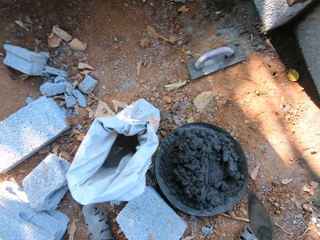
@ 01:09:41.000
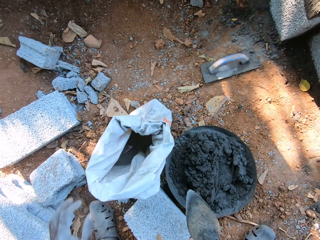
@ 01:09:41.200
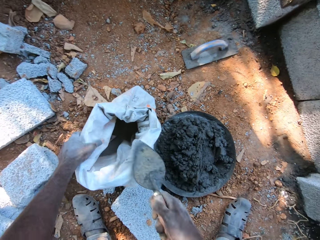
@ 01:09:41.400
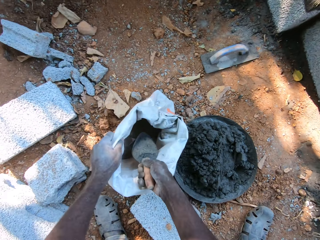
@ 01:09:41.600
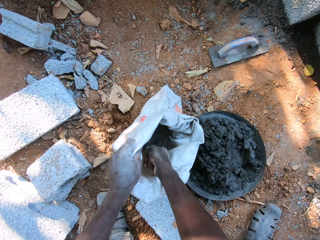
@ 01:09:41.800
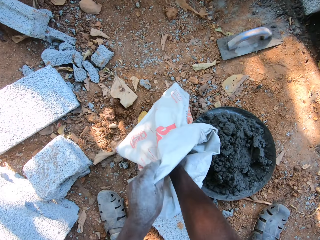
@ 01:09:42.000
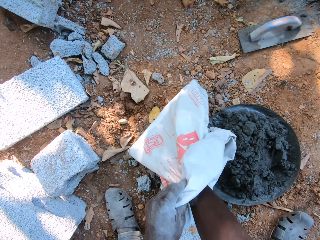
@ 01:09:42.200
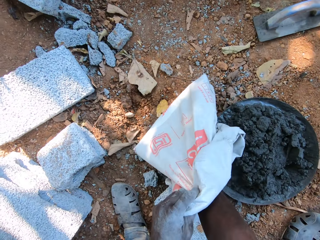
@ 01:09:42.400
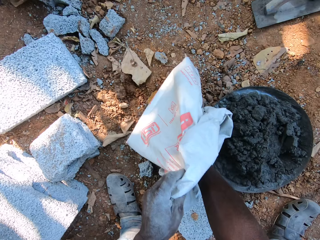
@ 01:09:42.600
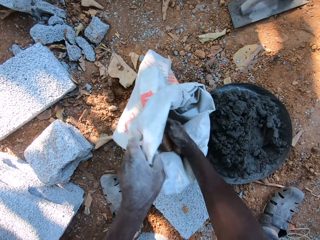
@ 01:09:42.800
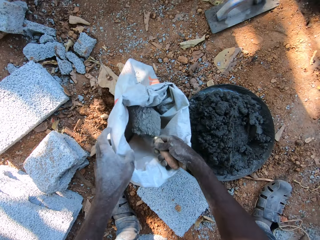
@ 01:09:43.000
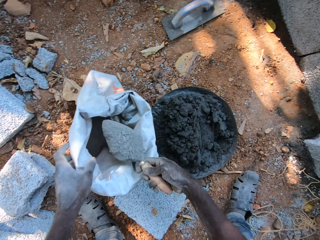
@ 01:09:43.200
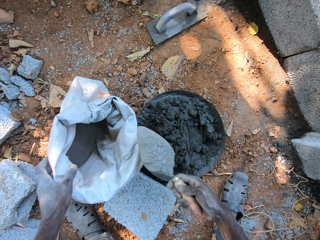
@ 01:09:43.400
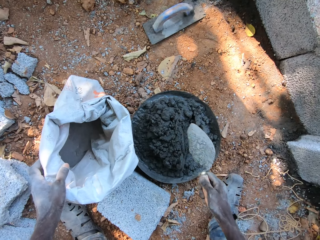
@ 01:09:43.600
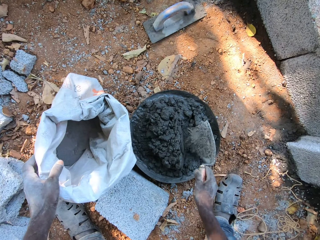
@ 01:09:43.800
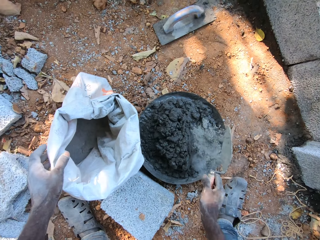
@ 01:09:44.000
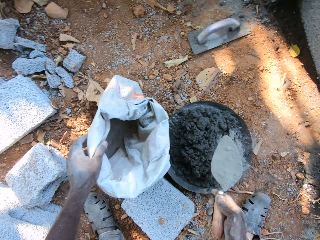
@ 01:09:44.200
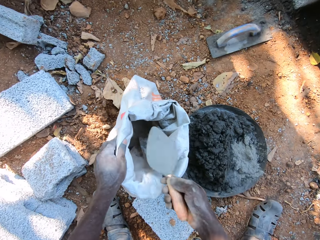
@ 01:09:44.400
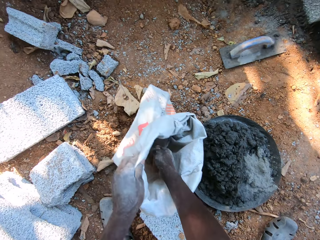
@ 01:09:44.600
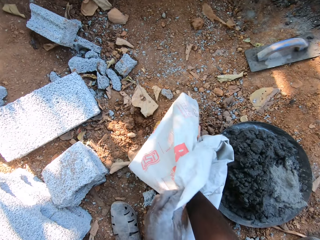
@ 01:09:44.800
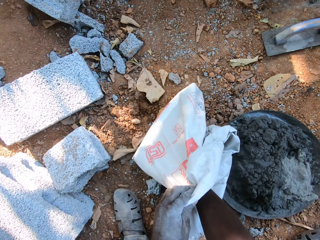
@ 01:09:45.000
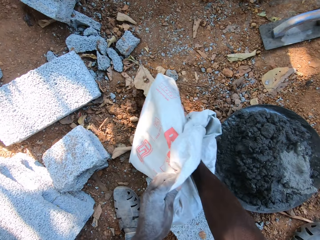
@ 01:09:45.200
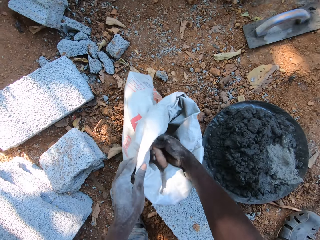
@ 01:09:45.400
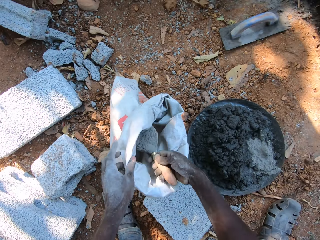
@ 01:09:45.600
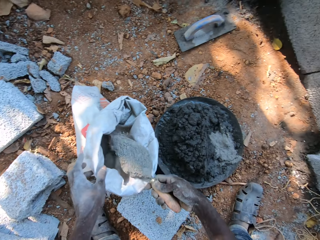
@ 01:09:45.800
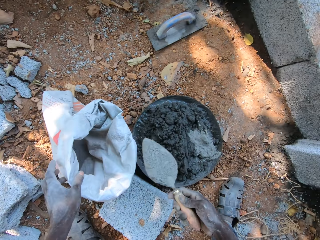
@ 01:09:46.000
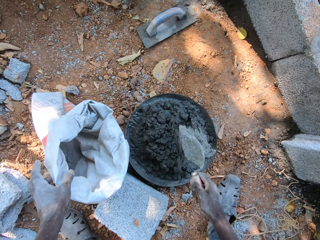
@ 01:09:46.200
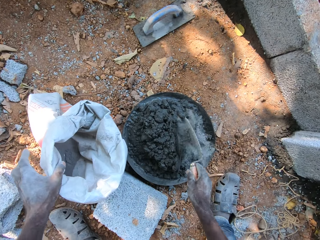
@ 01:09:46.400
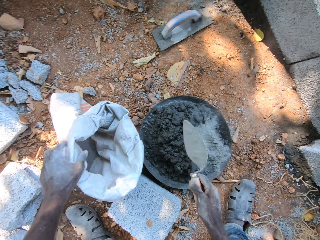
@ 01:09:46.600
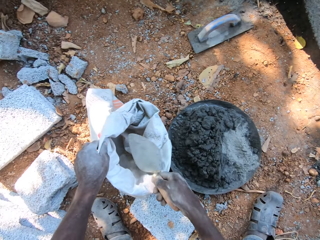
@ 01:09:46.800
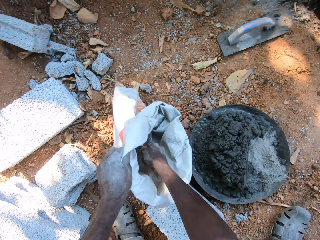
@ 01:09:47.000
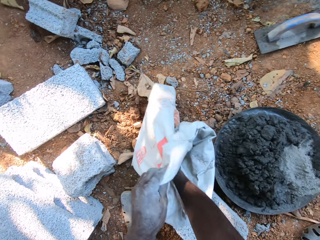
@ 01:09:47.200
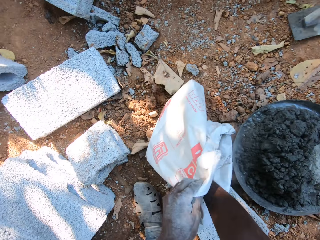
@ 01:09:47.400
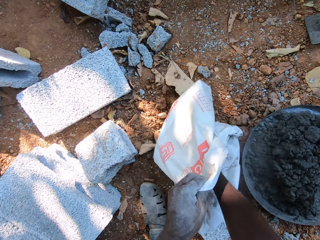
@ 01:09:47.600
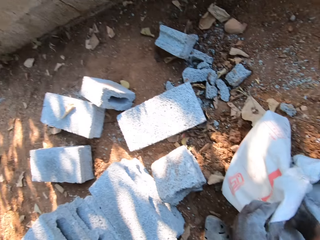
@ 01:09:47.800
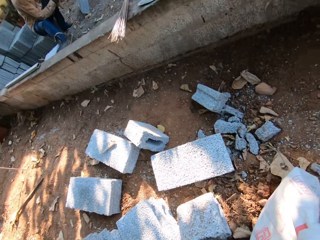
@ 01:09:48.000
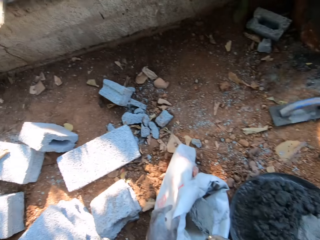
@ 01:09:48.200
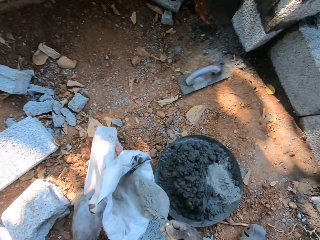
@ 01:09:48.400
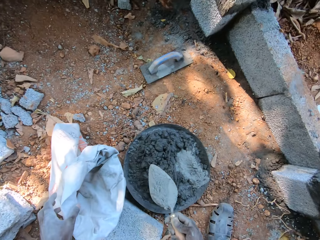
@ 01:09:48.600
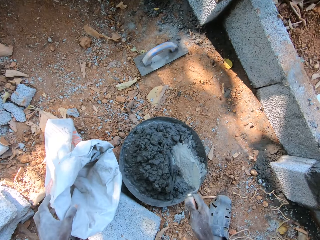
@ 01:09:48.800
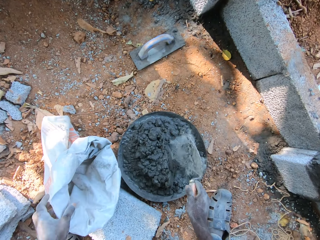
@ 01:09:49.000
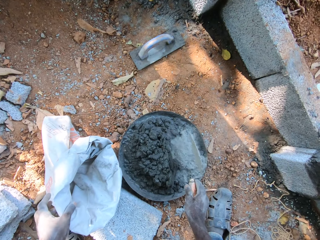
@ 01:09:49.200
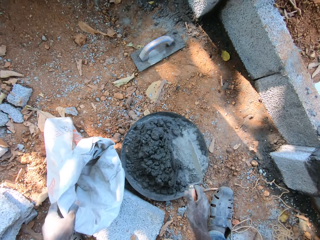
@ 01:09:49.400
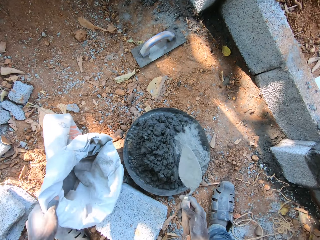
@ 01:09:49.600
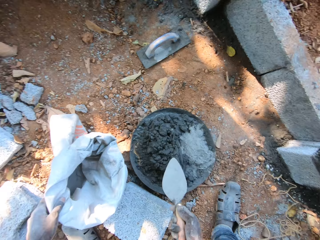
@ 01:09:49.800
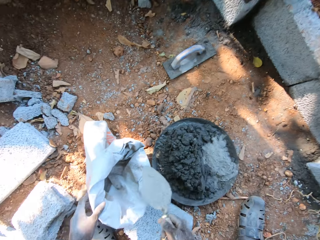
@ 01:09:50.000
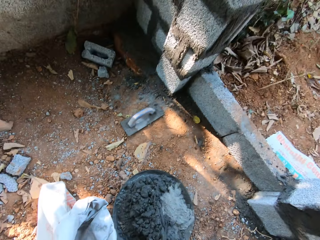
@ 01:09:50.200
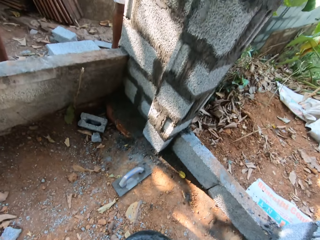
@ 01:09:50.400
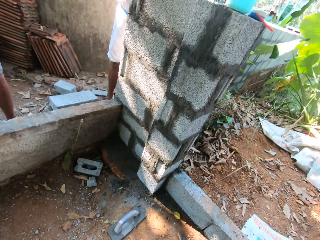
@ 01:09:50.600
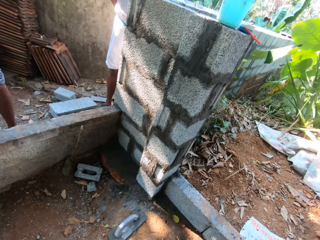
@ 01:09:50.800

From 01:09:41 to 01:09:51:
The camera wearer holds the sack with his left hand. He takes cement from the sack with the hand trowel in his right hand. He pours the cement in the head pan with the hand trowel in his right hand. He takes the cement from the sack with the hand trowel in his right hand. He pours the cement in the head pan with the hand trowel in his right hand. He takes the cement from the sack with the hand trowel in his right hand. He pours the cement in the head pan with the hand trowel in his right hand.

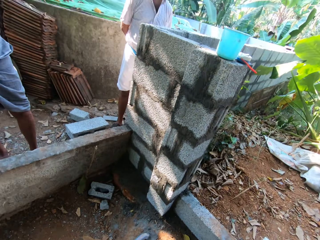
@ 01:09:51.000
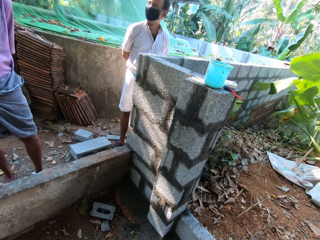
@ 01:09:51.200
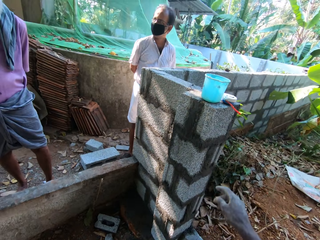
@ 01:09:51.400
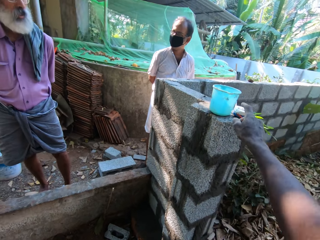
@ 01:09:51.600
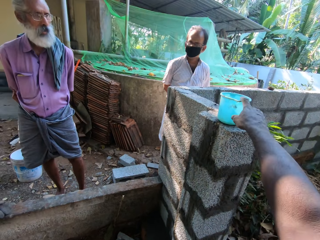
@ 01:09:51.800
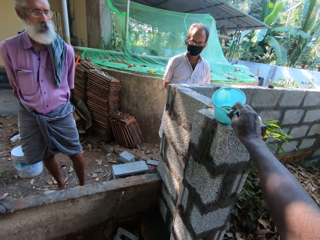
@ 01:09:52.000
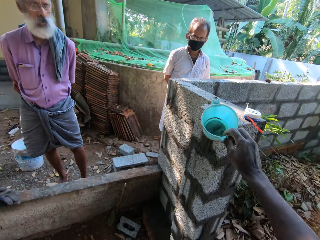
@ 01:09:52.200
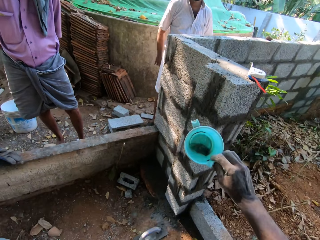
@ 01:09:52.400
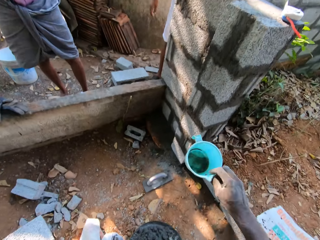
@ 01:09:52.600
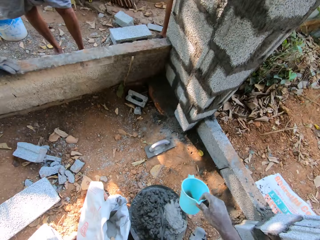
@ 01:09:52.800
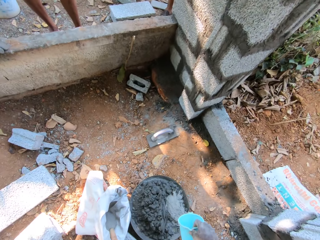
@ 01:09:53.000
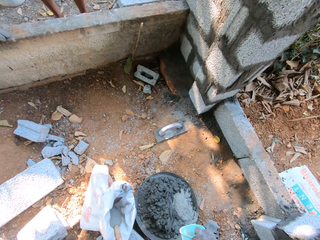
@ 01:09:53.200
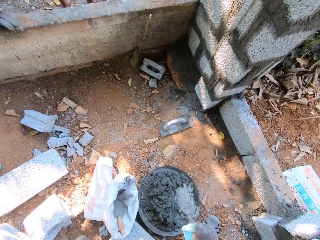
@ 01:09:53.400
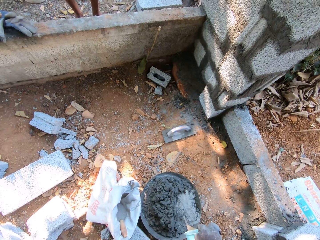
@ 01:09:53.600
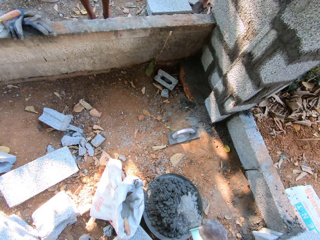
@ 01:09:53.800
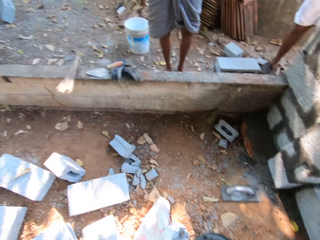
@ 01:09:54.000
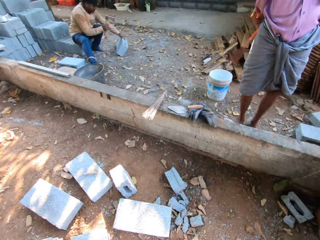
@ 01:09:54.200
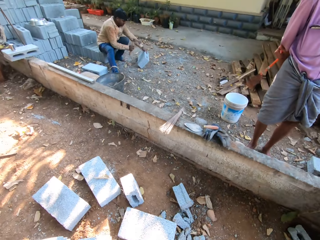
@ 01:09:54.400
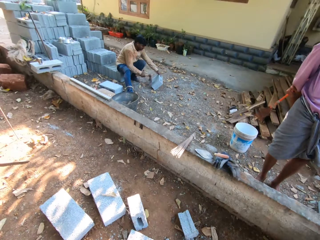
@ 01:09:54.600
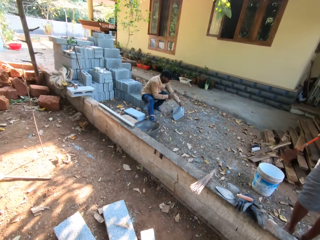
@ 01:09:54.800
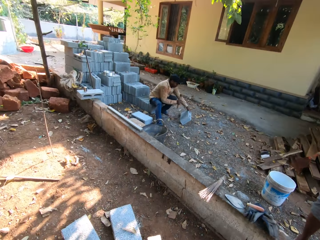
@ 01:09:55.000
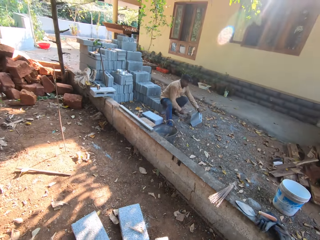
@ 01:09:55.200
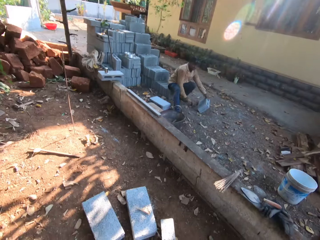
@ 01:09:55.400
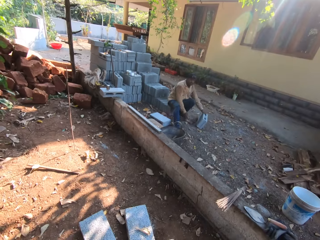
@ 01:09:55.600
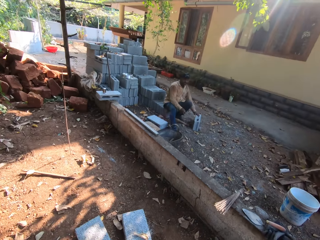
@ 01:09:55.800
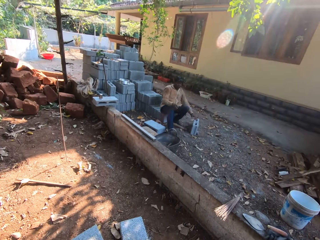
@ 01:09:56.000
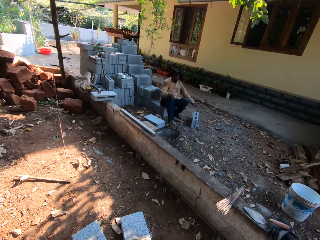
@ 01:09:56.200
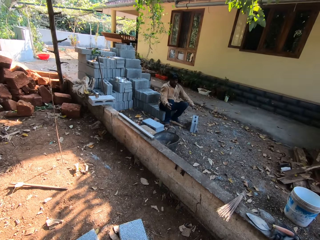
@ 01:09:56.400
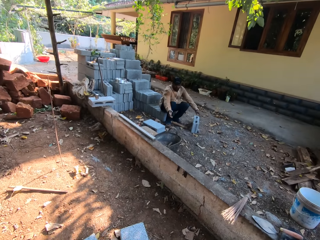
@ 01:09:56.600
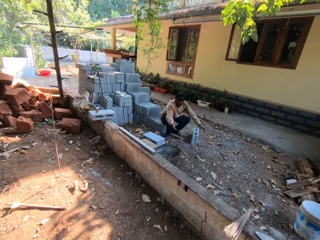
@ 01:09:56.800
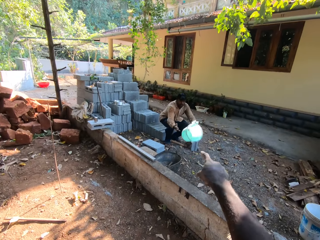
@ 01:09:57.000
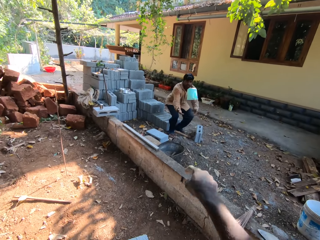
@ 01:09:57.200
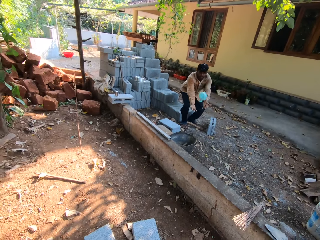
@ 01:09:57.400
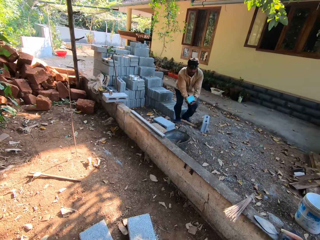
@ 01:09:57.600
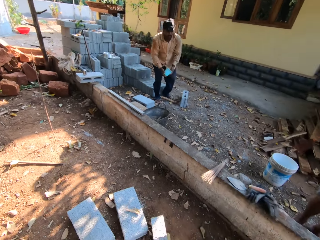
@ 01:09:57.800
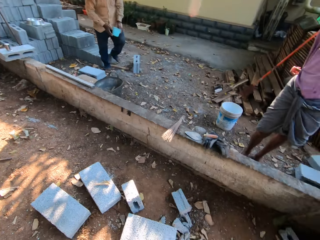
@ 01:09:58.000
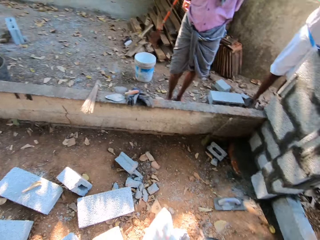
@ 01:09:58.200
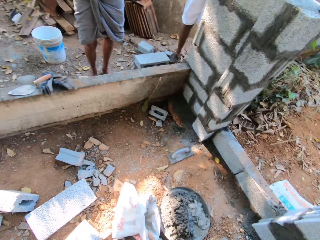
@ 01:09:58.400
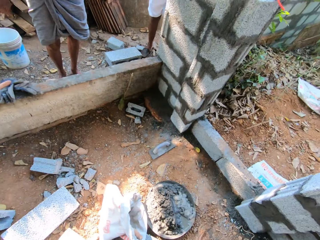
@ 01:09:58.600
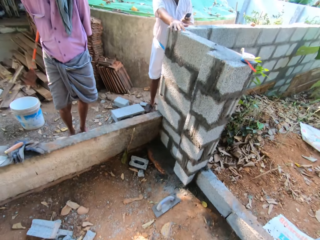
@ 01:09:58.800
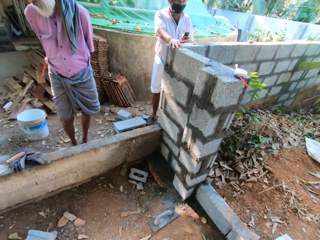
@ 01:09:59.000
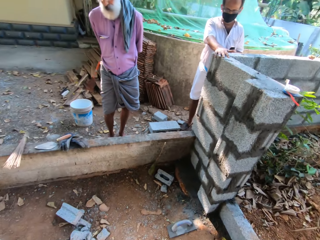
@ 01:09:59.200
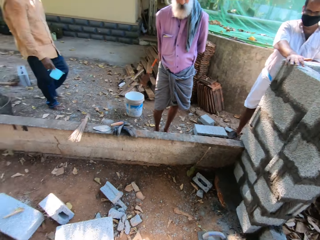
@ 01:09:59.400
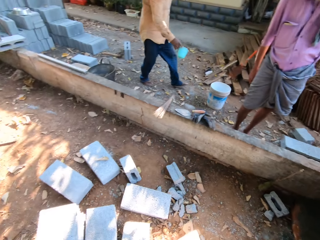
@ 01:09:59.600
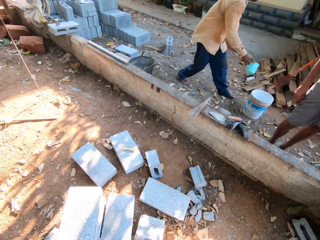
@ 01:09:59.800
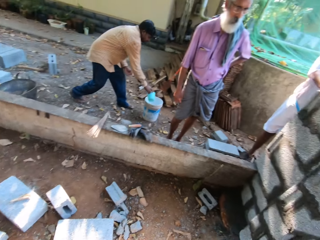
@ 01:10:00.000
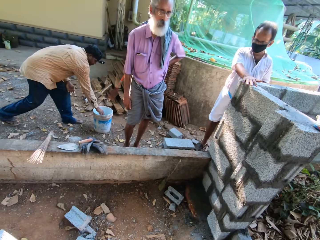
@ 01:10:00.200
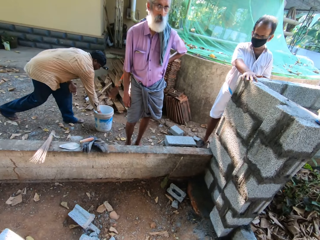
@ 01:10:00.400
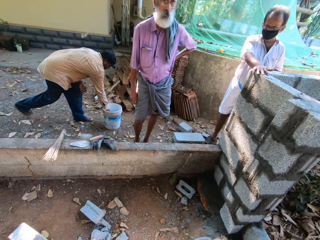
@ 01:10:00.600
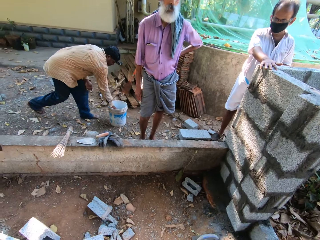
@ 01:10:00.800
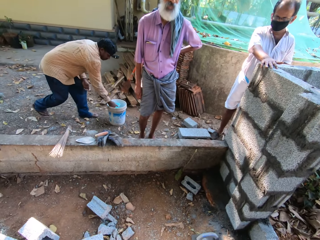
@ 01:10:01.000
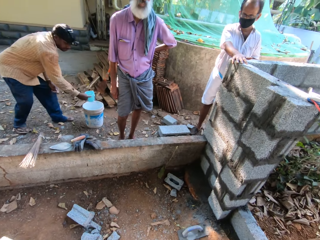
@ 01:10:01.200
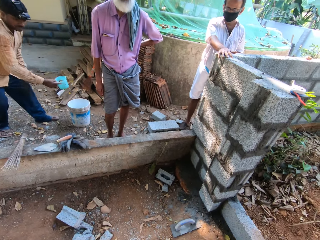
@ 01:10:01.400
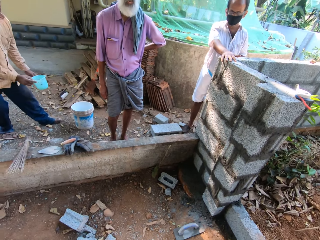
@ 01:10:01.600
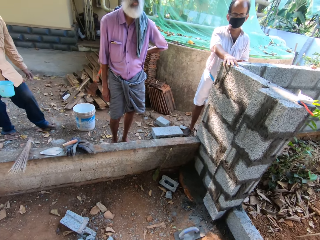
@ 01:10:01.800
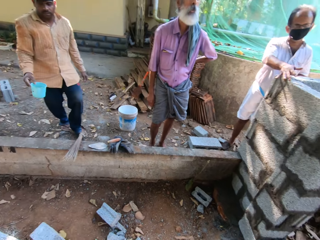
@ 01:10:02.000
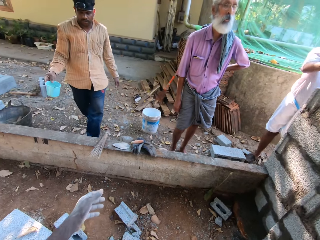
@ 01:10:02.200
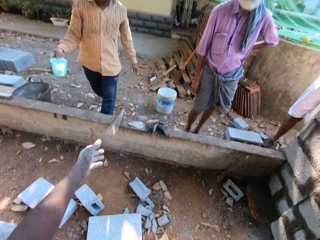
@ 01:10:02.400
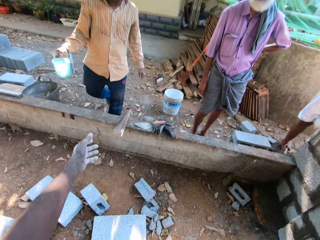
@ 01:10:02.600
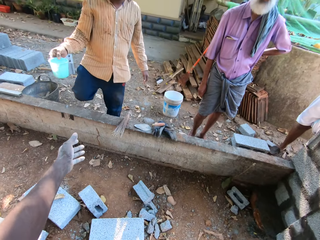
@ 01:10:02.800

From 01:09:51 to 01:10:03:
The camera wearer takes a plastic cup of water from the fence with his right hand. He pours water into the head pan from the plastic cup of water in his right hand. The man holds the pick adze hoe with his right hand and holds a block on the floor with his left hand. The camera wearer interacts with the man. The man breaks the block with the pick adze hoe in his right hand. The camera wearer throws the plastic cup to the man with his right hand. He looks around. The man takes water from a bucket of water with the plastic cup in his right hand.
